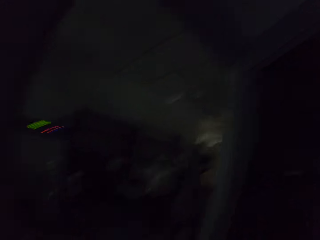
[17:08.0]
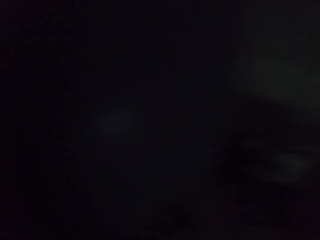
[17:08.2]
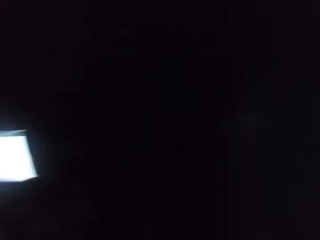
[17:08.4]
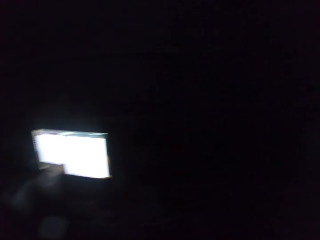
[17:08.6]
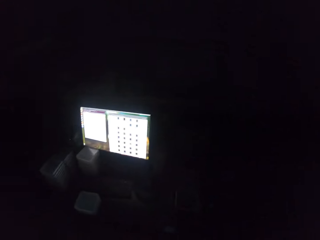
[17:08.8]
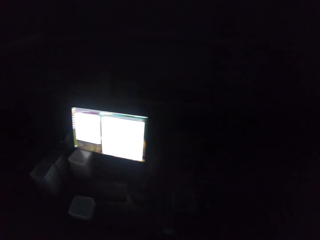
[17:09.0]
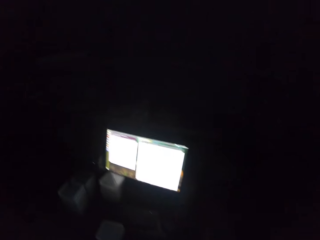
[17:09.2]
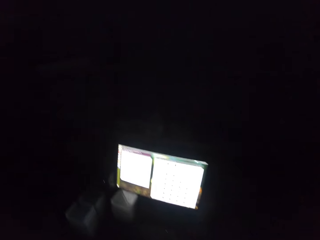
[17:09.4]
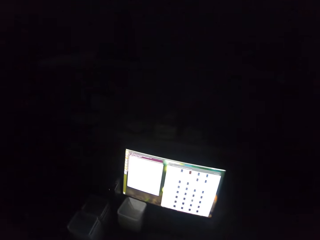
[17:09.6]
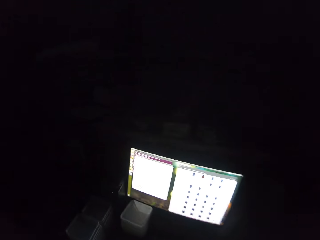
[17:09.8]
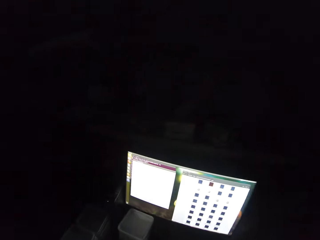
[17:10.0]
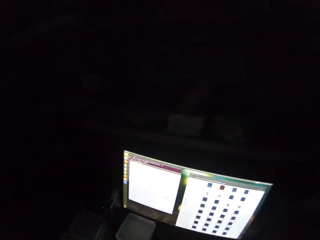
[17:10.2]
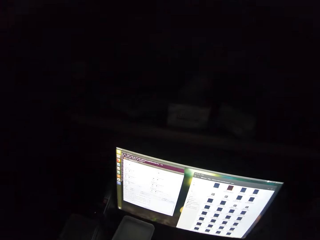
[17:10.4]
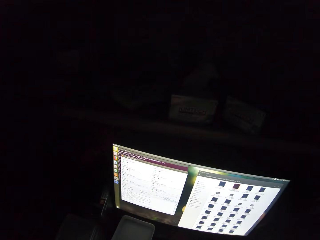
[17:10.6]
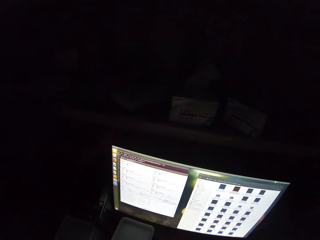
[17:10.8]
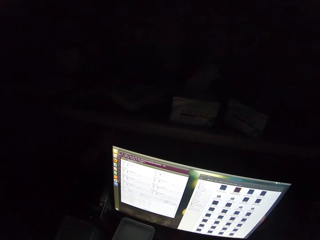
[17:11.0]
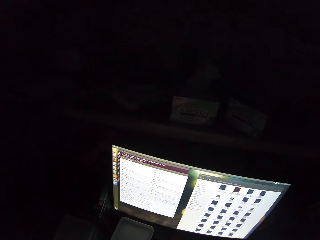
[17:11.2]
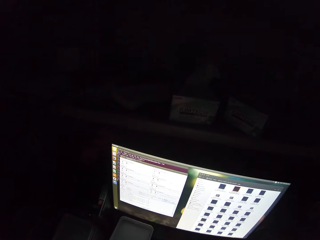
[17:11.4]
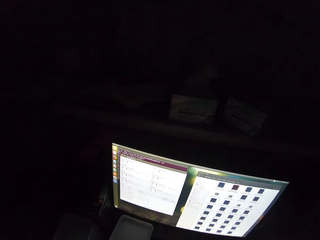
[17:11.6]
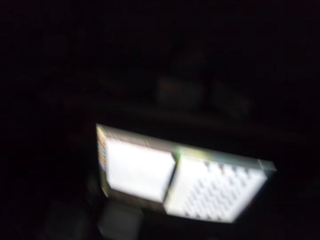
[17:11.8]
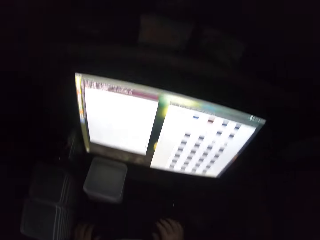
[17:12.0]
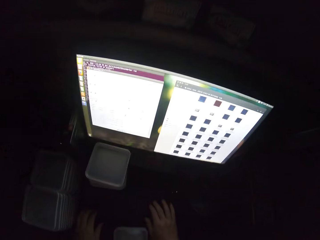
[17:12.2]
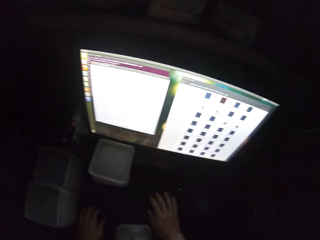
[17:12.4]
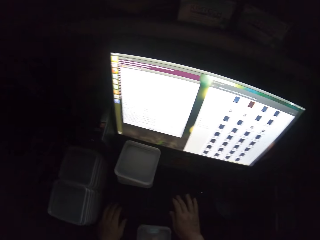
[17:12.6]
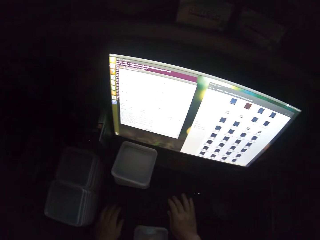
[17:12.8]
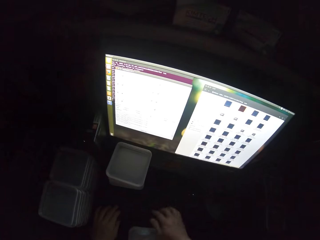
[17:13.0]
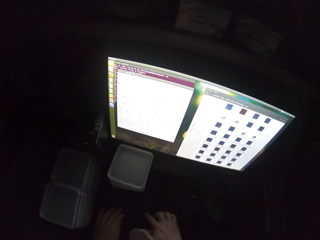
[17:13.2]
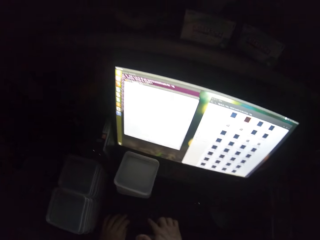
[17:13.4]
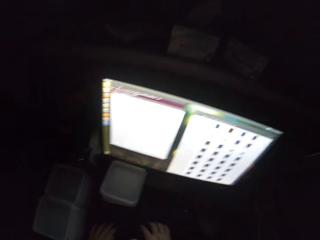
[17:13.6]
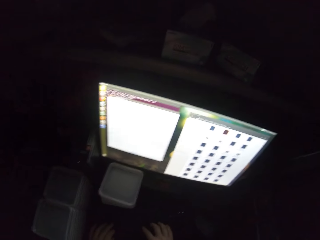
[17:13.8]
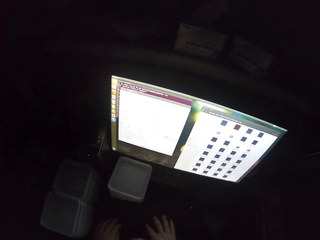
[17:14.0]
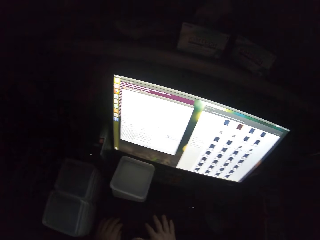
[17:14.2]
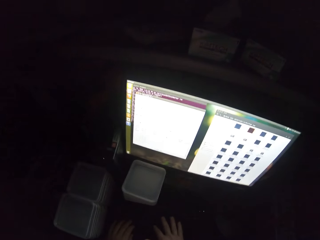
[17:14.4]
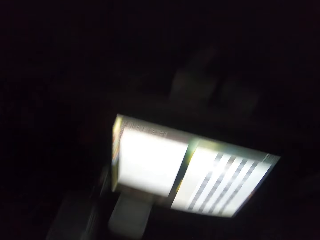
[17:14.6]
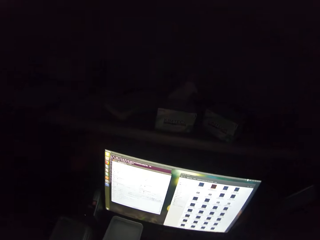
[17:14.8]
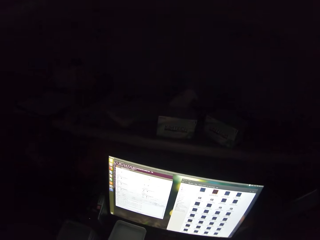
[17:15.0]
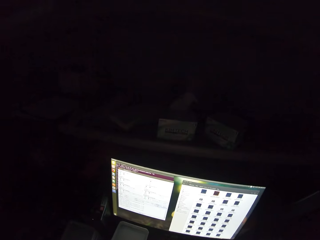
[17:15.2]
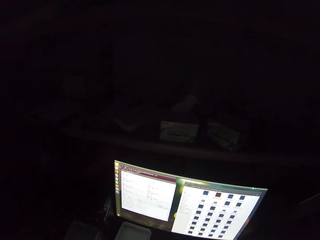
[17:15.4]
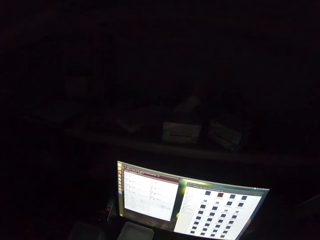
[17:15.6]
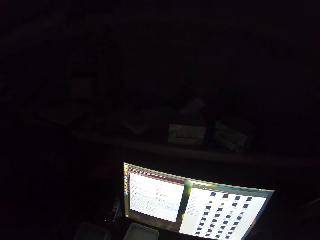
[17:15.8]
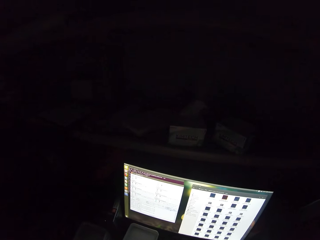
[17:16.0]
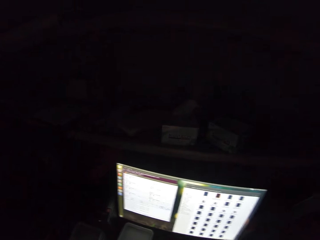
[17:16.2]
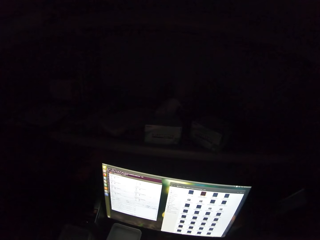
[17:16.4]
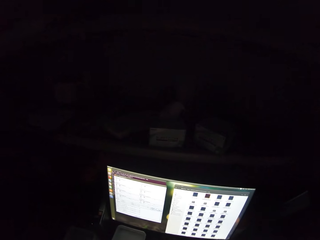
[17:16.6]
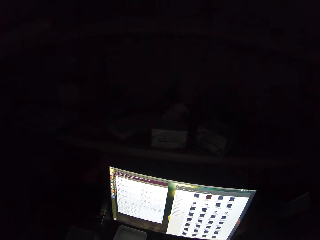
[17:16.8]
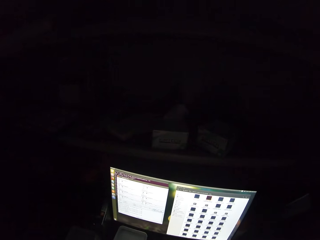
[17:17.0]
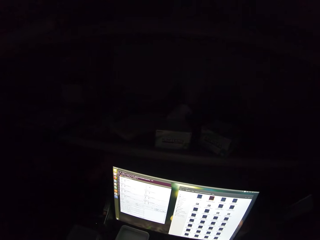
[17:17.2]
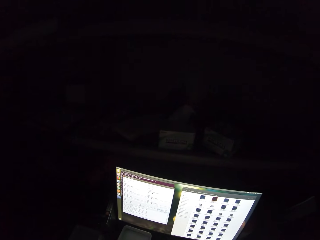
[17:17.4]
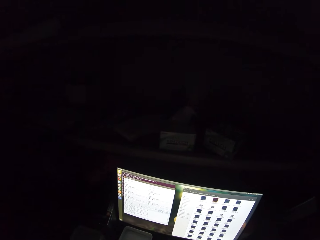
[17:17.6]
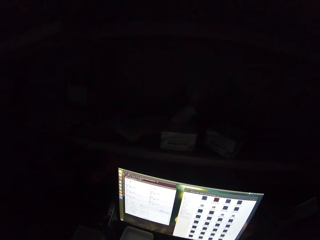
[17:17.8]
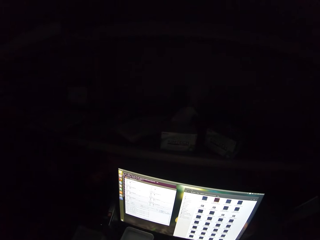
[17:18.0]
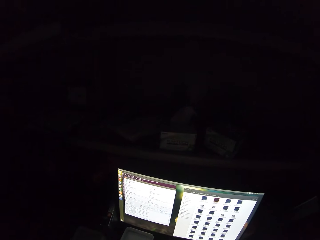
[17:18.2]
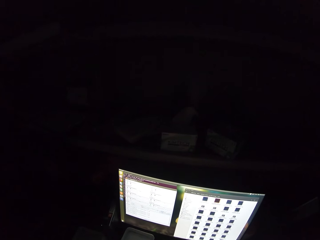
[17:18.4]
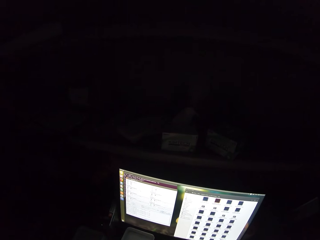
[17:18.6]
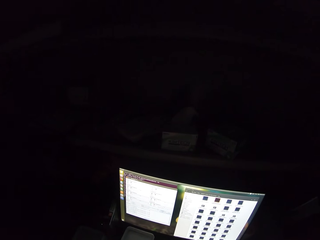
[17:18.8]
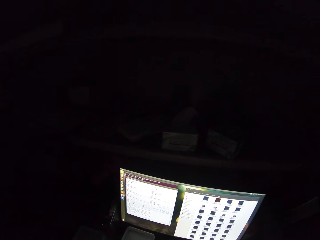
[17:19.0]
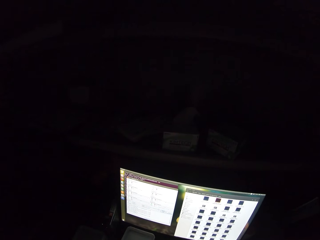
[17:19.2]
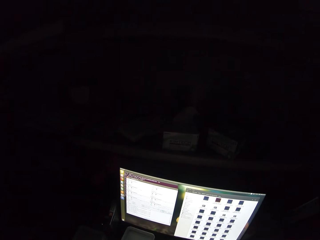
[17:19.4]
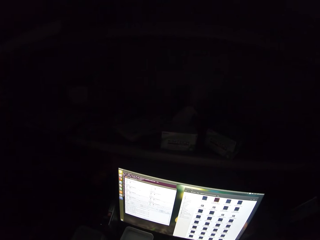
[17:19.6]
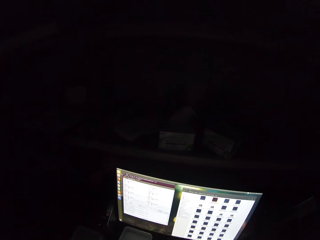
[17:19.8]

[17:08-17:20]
The camera wearer turns left and walks forward. They operate the desktop. They scroll the computer.

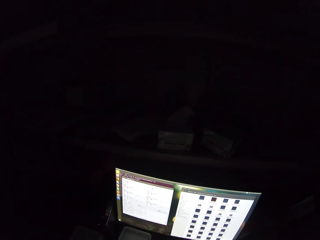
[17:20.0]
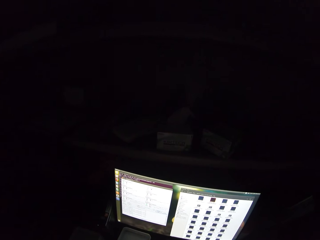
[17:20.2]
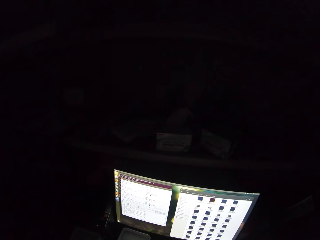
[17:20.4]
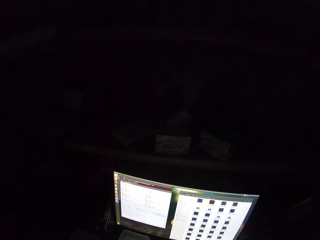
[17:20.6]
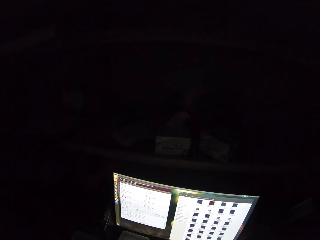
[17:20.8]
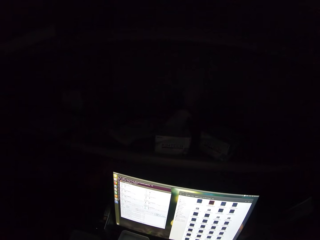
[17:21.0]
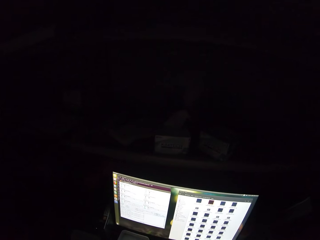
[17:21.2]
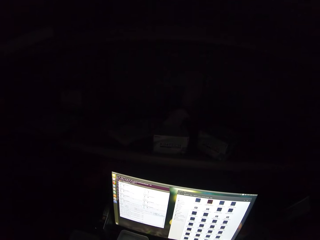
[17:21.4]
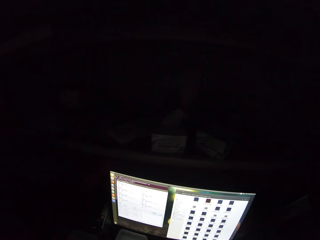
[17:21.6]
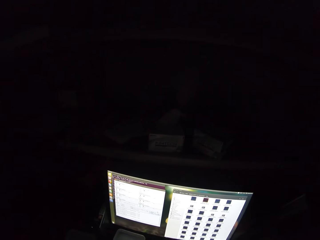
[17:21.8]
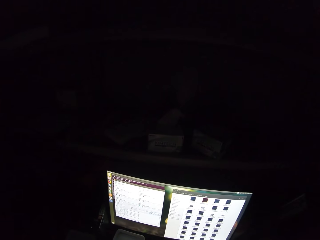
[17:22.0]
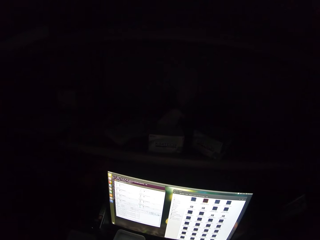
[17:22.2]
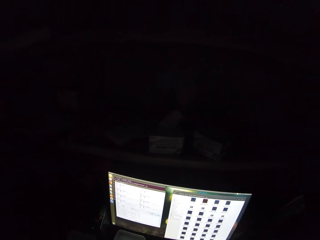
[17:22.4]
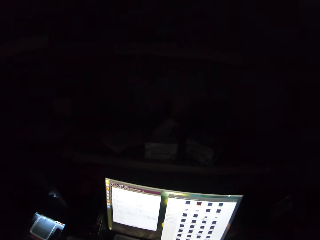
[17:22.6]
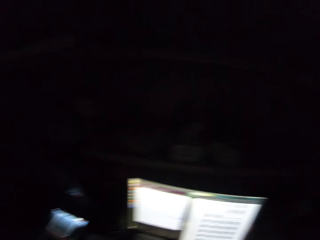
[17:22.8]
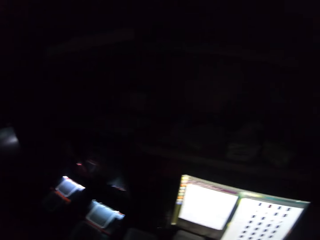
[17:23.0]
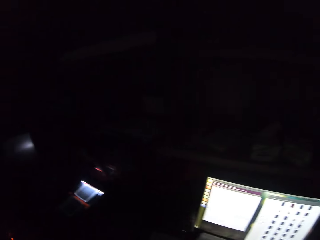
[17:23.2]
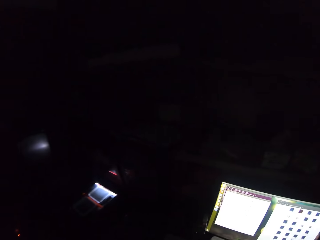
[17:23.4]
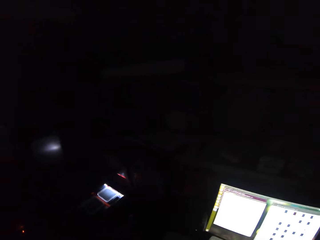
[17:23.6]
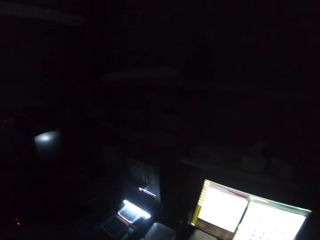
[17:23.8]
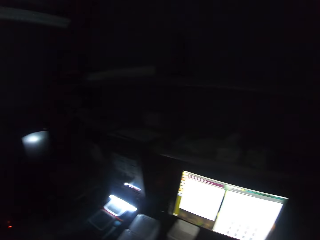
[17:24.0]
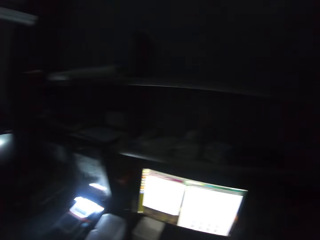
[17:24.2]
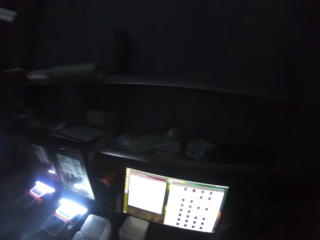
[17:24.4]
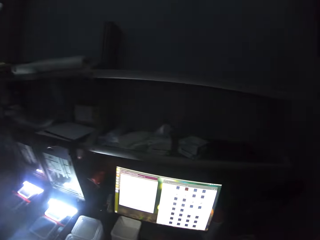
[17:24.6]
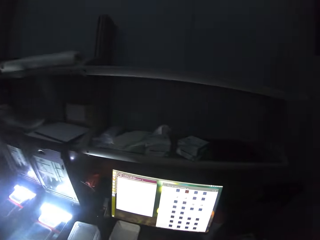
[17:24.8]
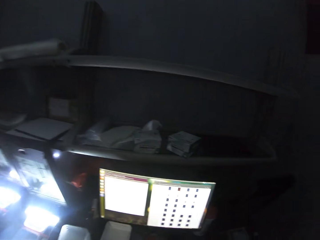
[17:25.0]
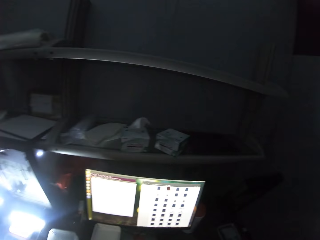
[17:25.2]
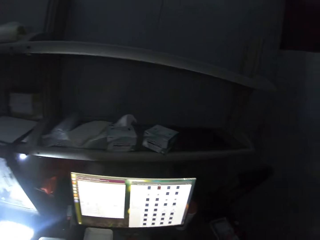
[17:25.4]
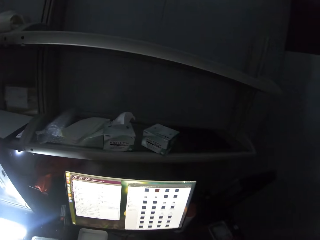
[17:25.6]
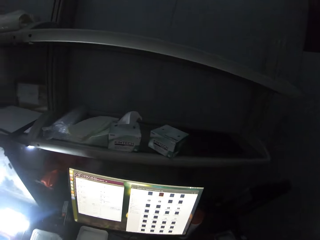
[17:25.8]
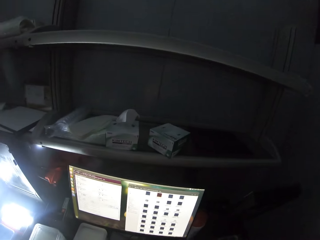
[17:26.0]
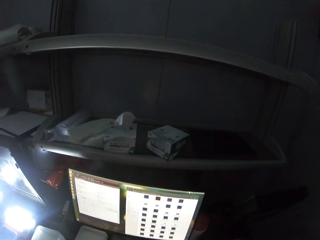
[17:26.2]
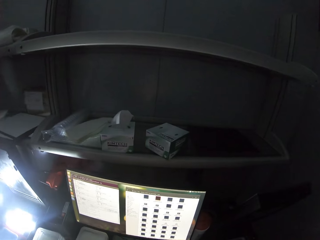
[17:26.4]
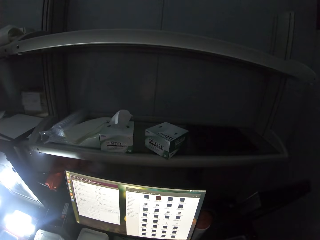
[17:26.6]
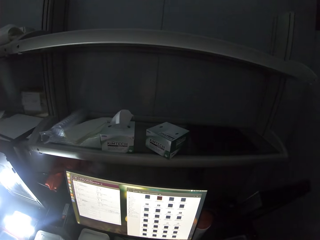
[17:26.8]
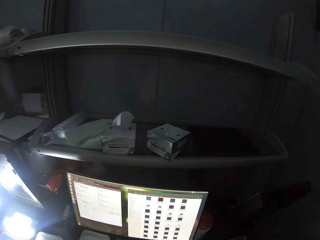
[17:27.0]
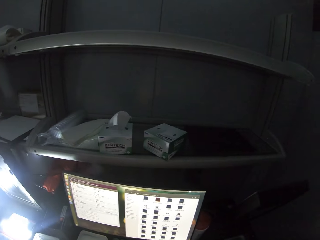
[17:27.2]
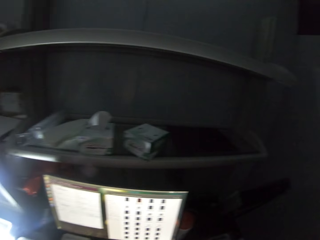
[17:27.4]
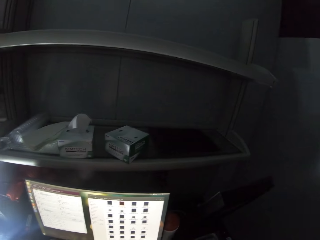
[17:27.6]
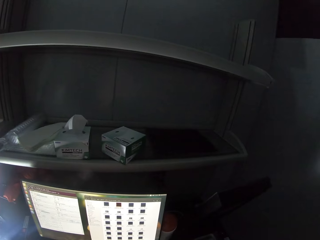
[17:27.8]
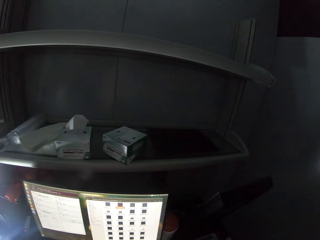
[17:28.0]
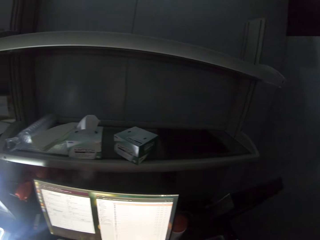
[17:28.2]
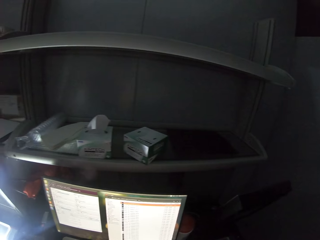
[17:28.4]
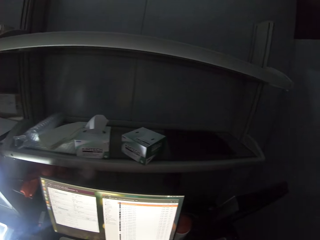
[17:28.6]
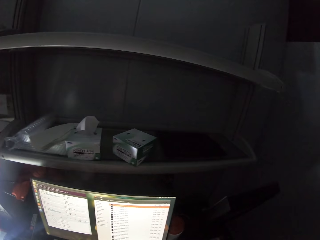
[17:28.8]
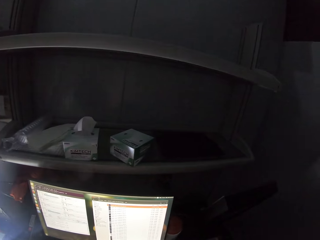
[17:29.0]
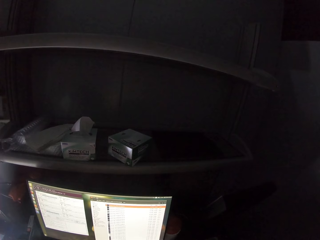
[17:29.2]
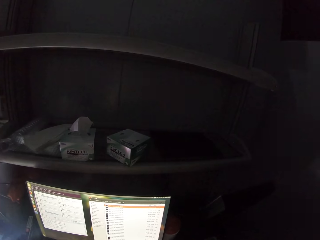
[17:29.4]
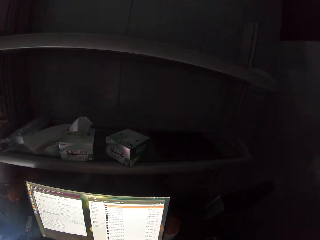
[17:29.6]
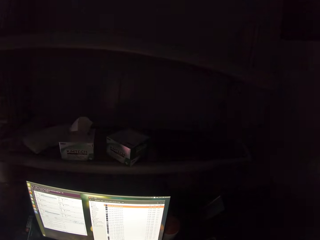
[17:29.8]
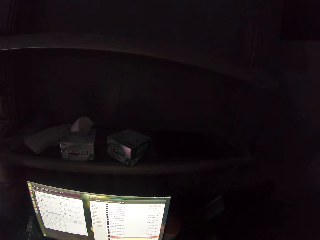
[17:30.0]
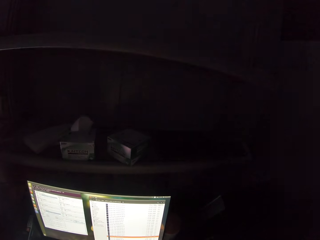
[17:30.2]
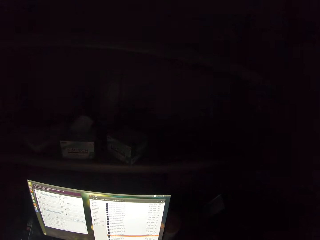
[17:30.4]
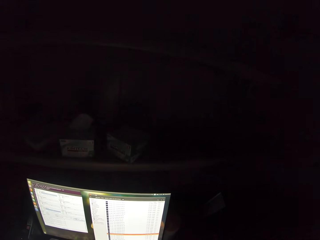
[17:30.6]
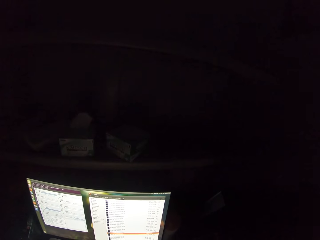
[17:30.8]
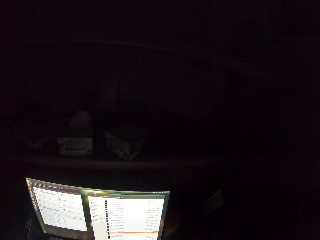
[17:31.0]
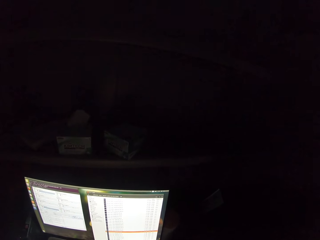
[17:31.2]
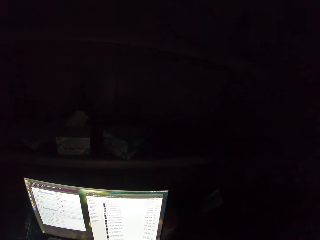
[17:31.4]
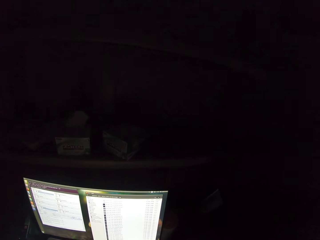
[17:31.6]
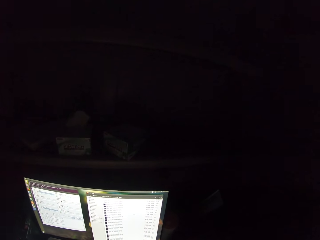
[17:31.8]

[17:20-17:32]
The camera wearer looks around the room.
